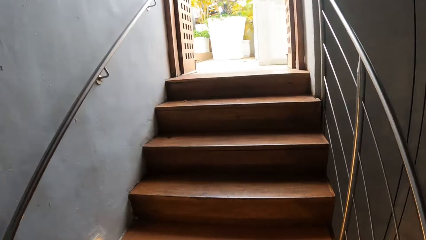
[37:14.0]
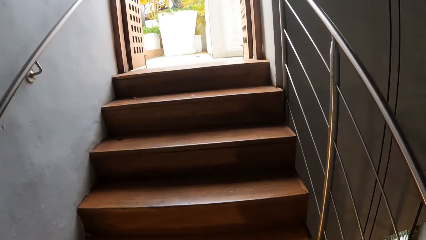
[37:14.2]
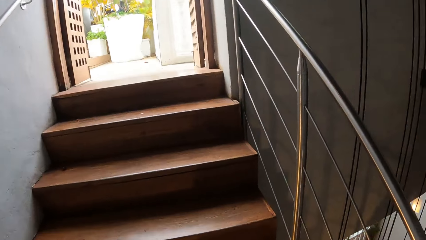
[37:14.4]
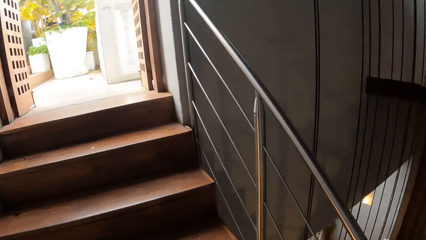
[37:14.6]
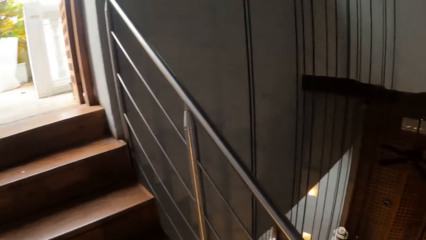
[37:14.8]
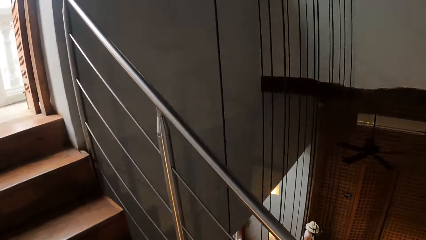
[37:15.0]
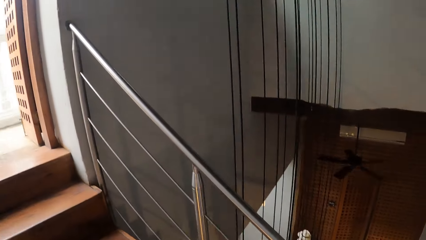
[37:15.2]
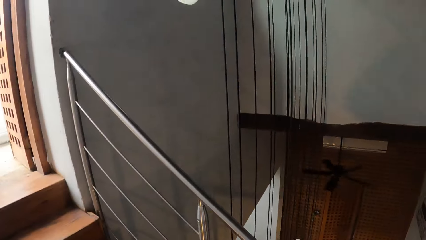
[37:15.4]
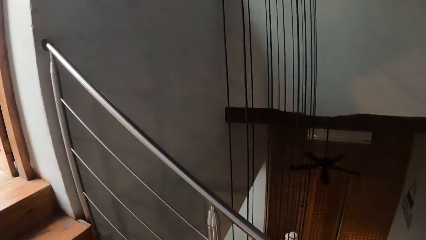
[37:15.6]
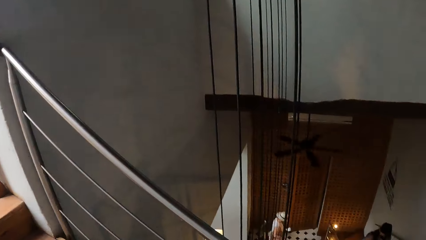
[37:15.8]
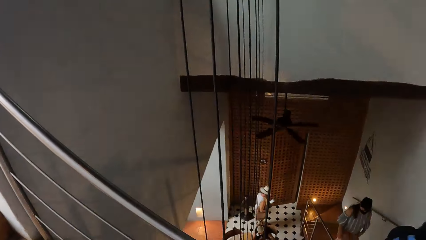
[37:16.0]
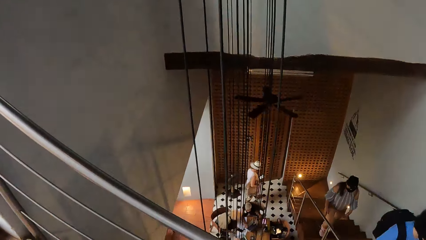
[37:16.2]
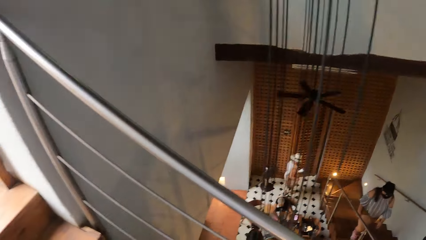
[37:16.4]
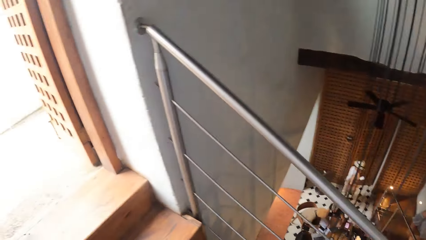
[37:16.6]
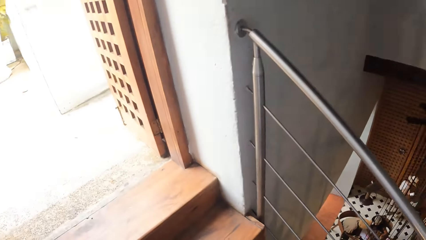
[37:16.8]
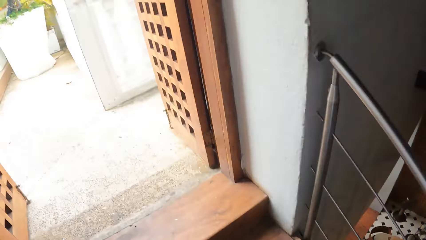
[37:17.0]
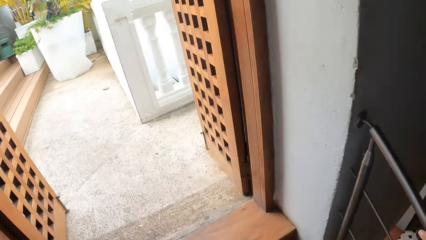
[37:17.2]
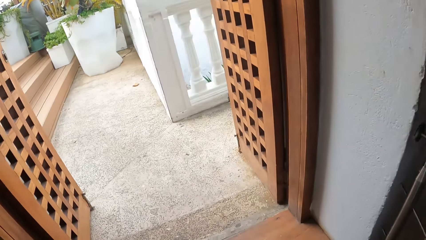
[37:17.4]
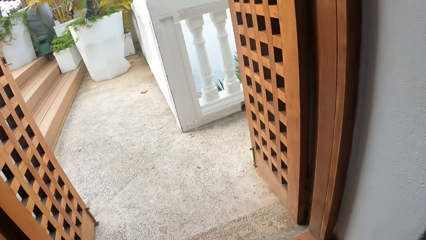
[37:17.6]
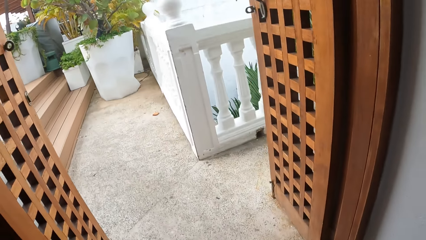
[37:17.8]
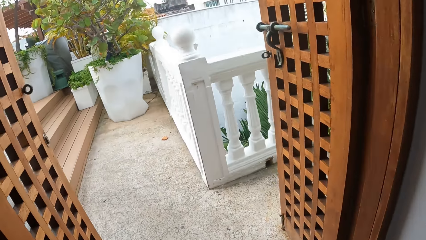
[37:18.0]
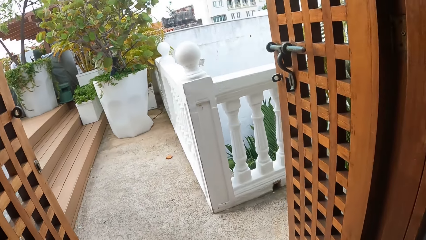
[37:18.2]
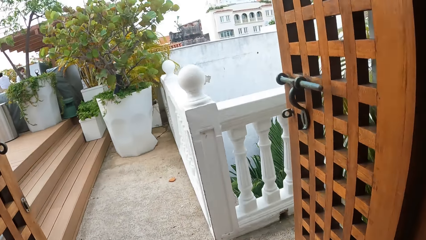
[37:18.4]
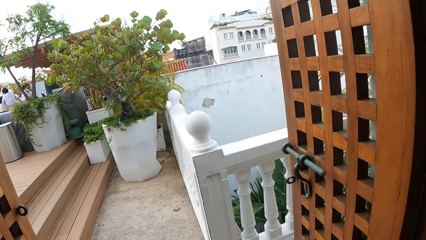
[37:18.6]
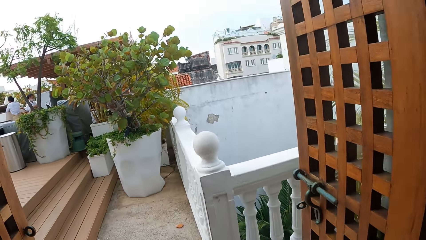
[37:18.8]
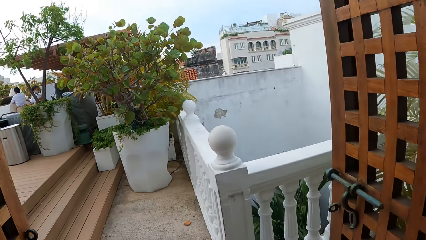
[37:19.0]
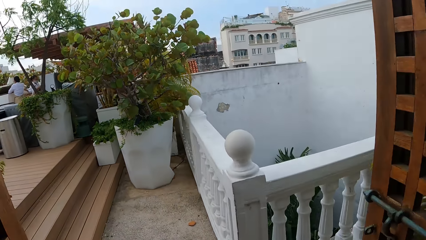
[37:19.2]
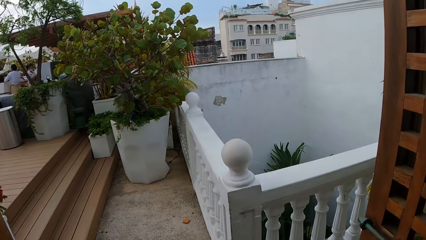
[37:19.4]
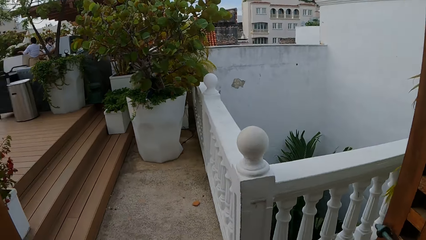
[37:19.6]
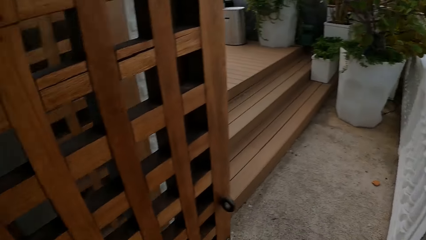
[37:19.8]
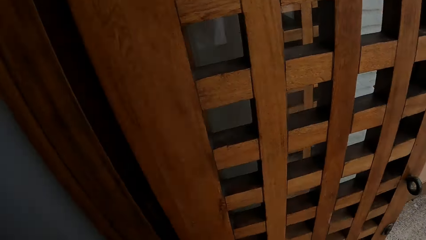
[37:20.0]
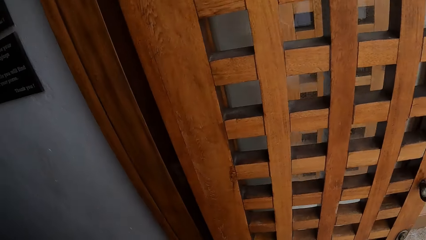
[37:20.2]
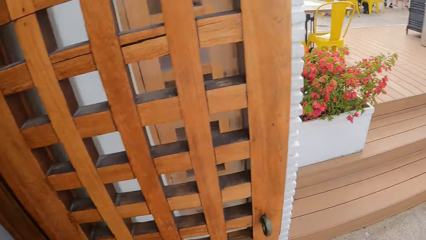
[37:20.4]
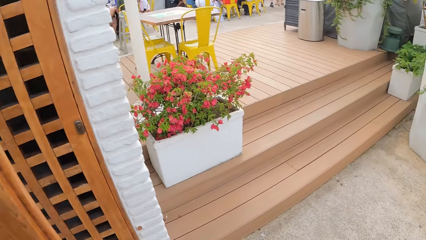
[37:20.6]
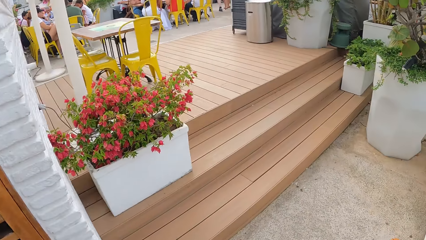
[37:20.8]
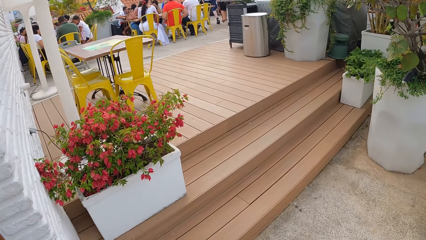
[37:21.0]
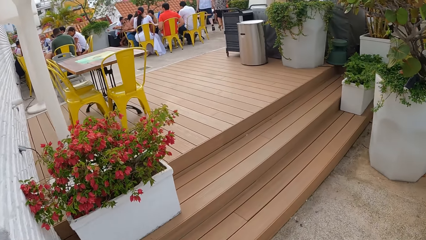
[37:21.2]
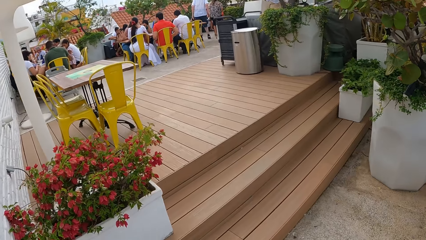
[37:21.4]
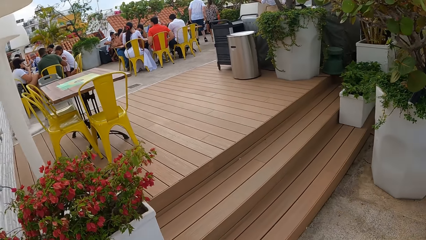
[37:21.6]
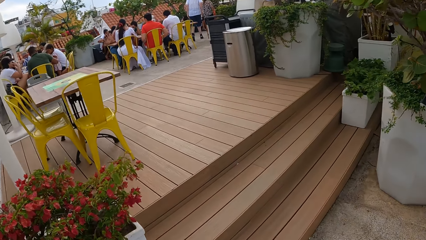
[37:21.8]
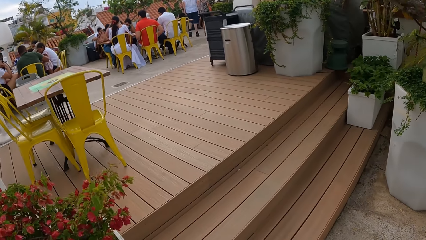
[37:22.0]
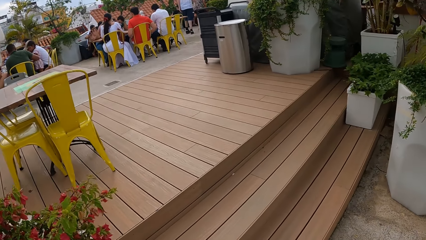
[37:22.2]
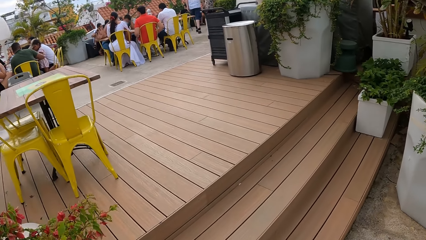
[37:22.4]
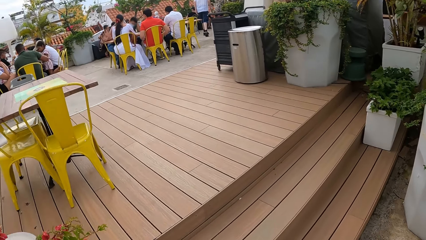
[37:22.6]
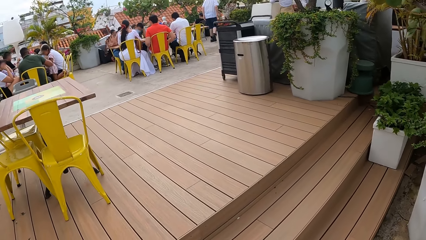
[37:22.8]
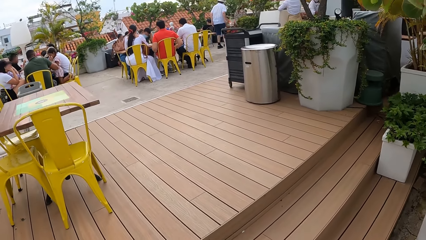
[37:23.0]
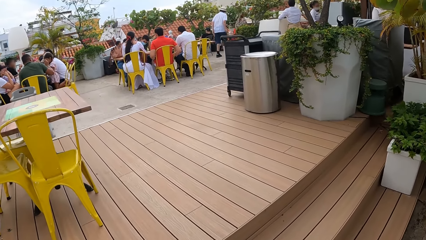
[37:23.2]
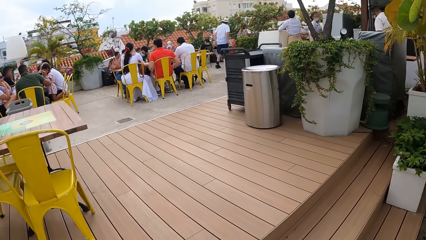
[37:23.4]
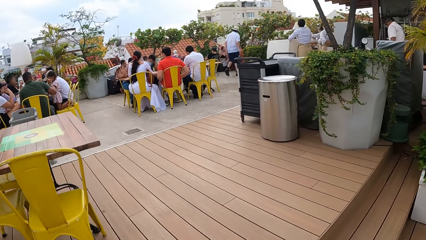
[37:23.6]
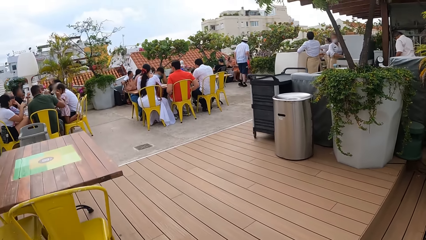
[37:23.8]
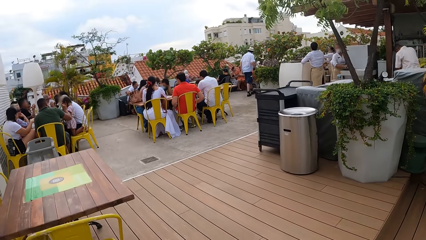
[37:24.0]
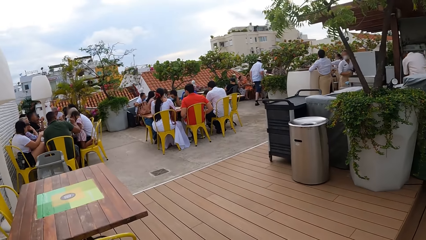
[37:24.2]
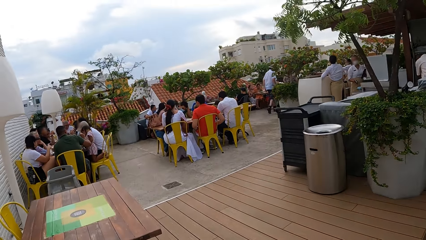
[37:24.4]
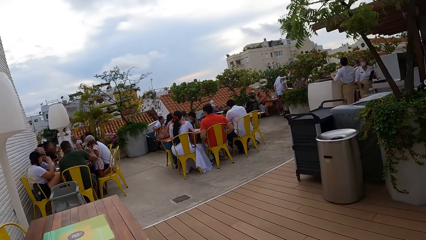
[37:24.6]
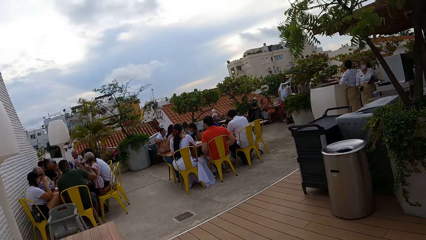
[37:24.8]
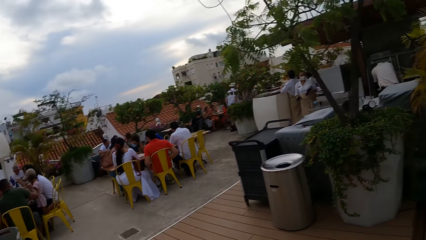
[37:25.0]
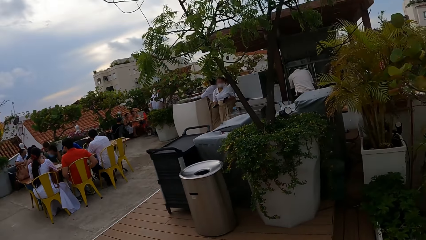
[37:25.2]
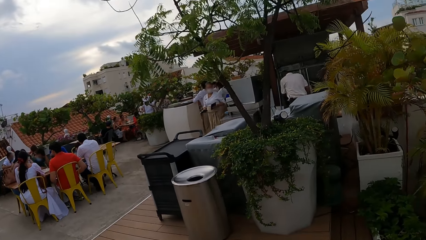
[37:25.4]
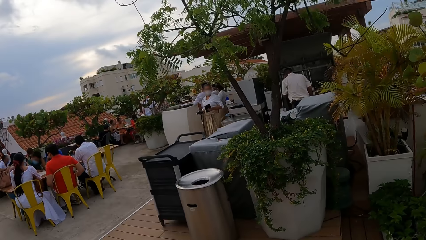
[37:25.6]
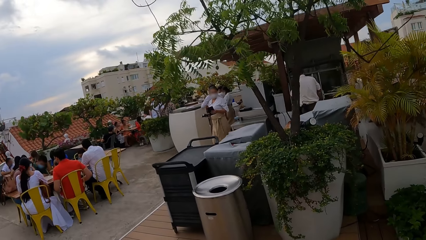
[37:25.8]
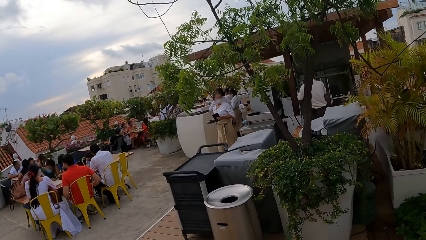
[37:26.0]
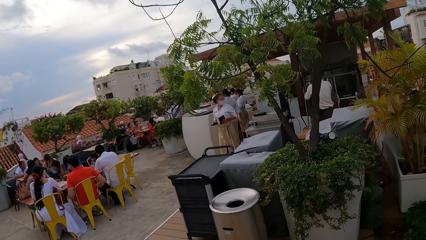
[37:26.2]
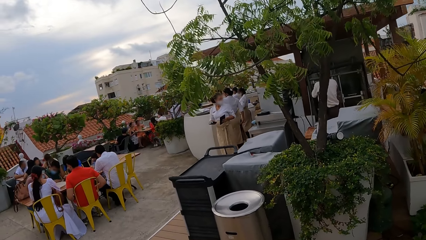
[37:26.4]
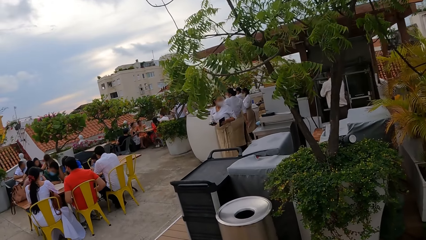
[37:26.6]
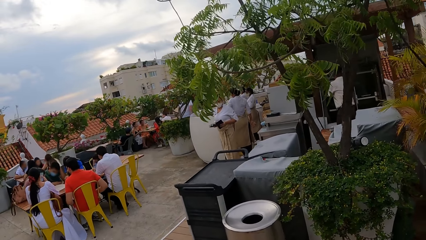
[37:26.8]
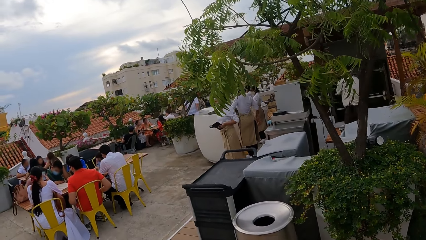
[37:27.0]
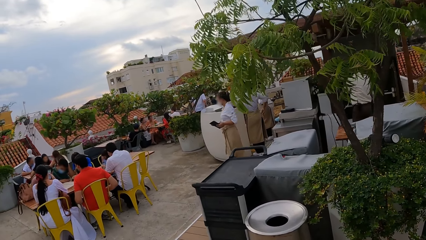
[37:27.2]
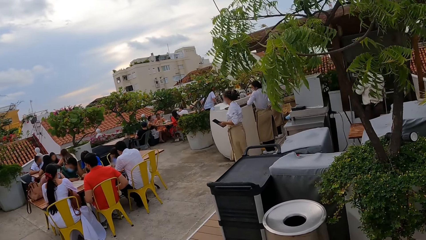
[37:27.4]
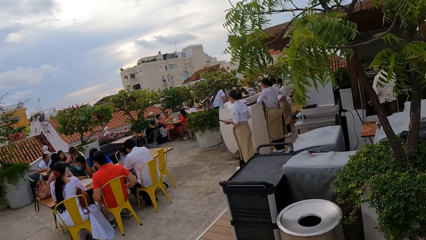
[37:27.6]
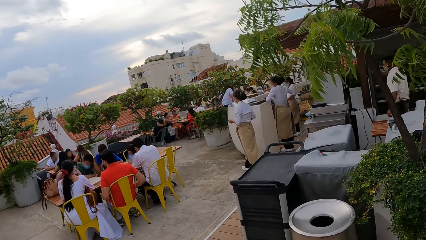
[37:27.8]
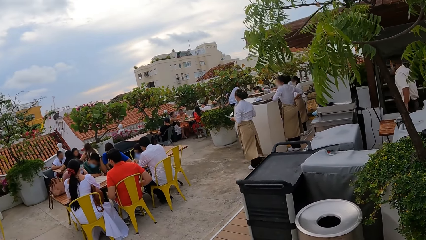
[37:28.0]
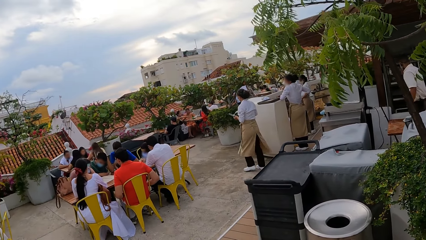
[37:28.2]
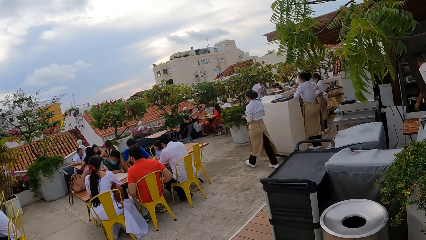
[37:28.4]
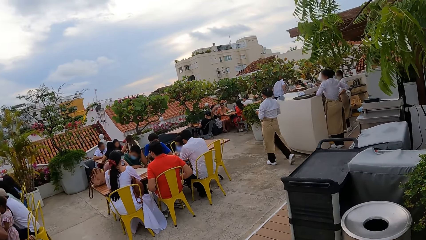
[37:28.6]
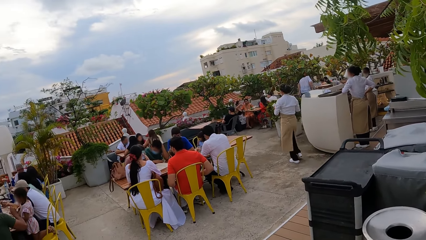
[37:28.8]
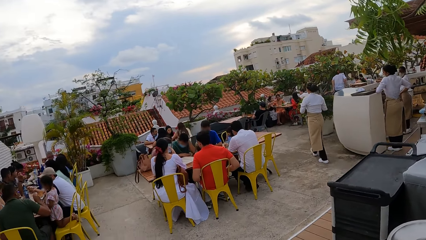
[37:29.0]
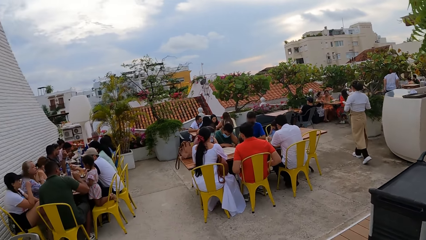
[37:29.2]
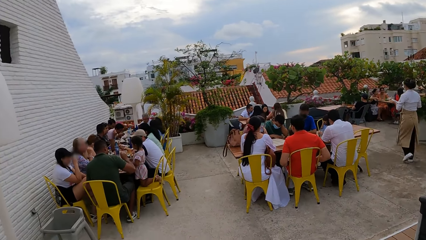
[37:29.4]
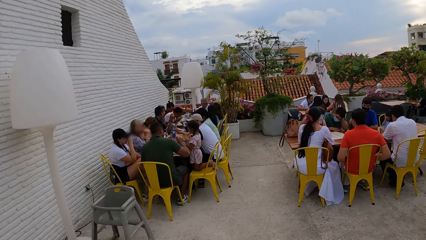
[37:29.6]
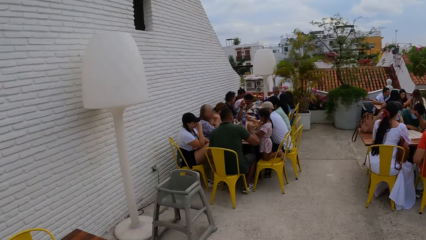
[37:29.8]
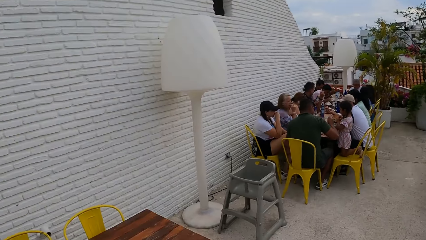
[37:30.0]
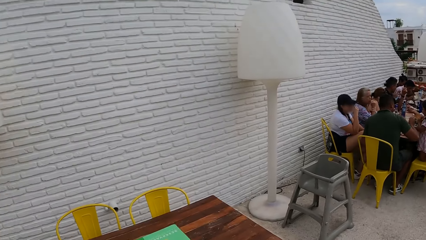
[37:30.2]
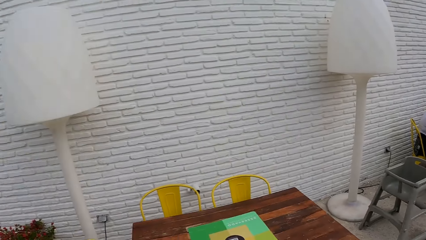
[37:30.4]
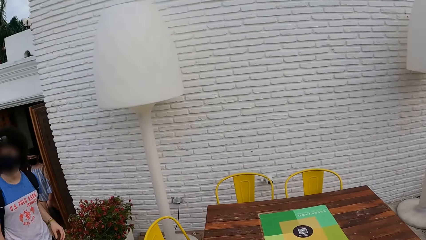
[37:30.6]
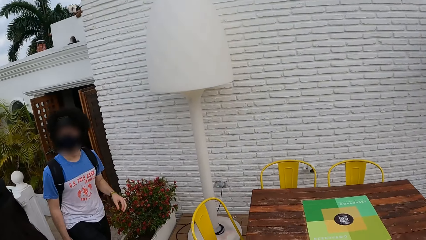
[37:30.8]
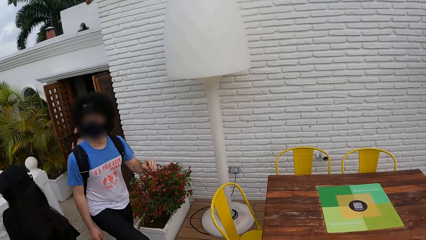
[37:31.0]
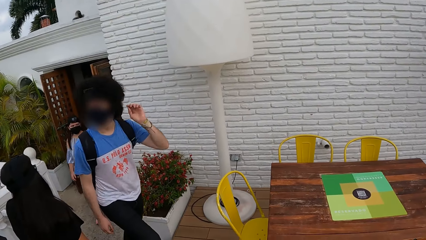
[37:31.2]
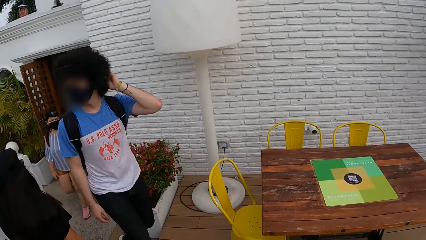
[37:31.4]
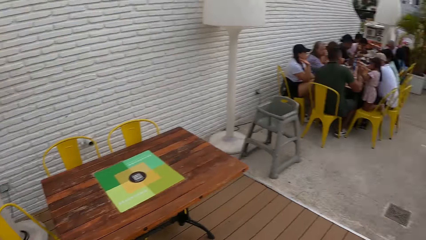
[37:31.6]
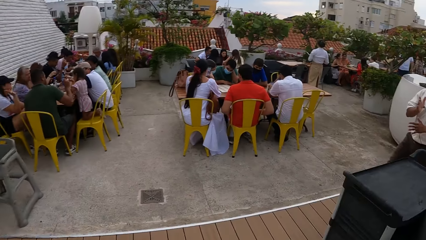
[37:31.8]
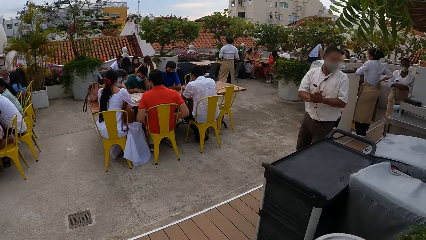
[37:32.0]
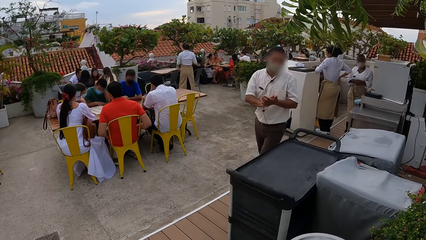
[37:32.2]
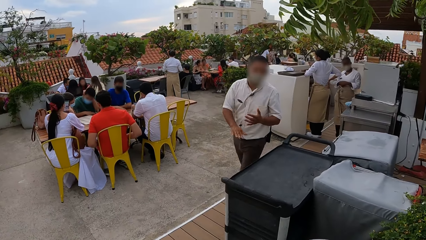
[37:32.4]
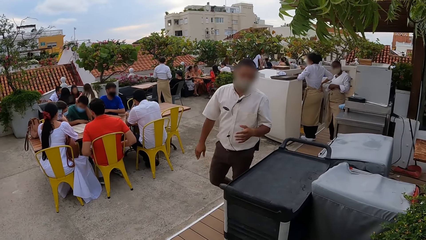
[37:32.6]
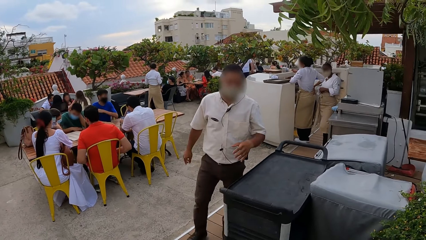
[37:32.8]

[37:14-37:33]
The camera wearer looks around. They walk around the rooftop. They look around and turn around.
